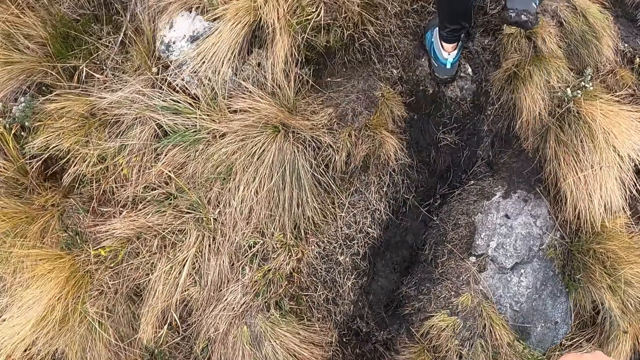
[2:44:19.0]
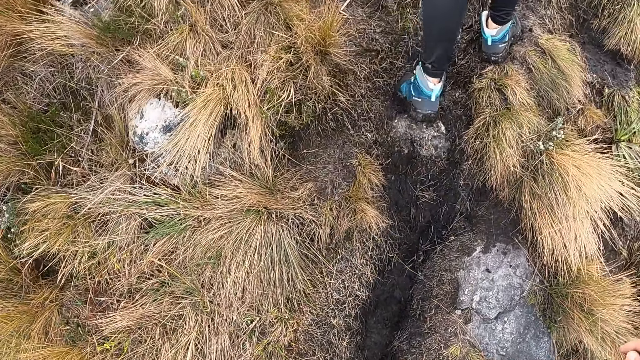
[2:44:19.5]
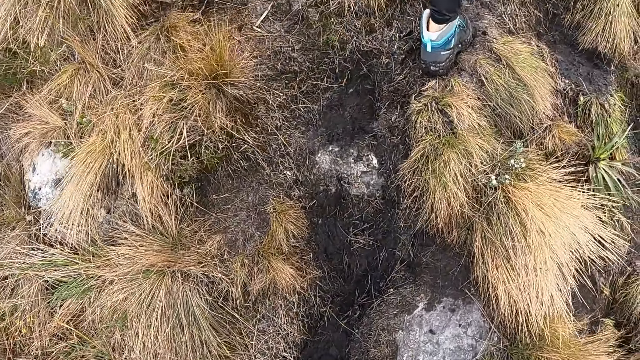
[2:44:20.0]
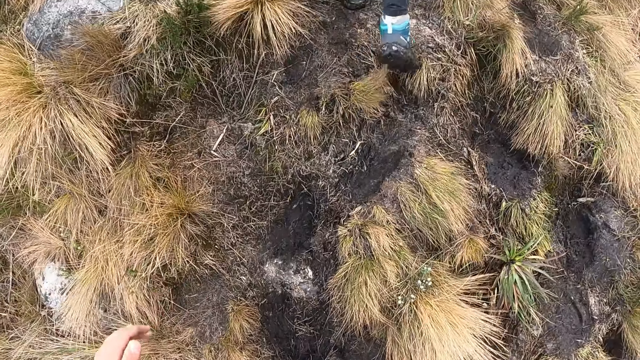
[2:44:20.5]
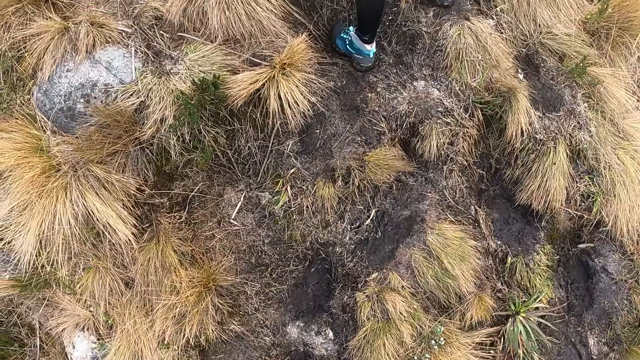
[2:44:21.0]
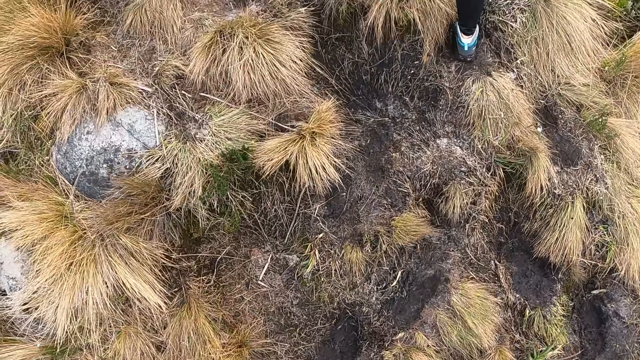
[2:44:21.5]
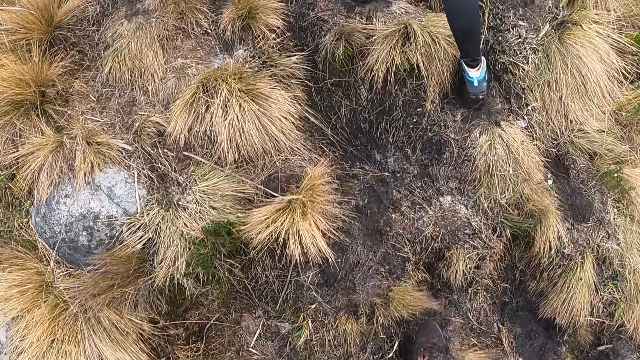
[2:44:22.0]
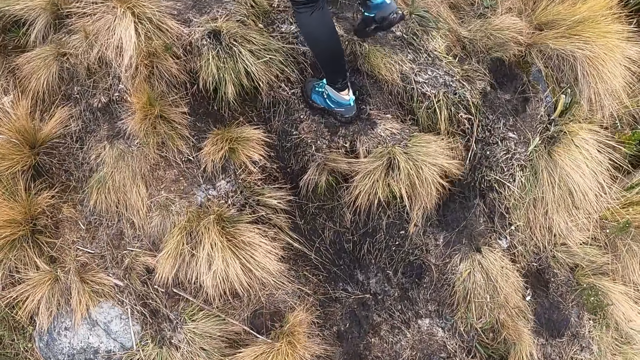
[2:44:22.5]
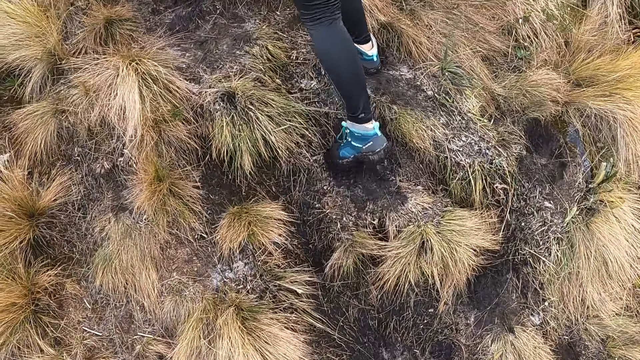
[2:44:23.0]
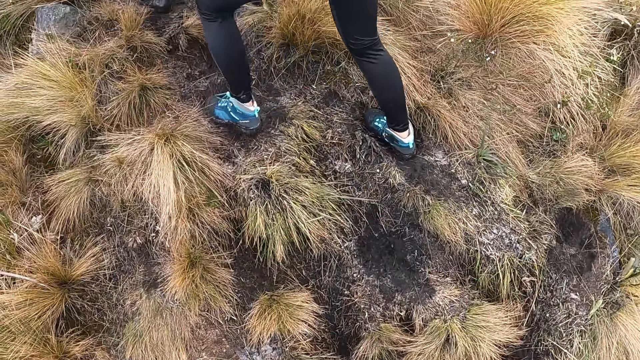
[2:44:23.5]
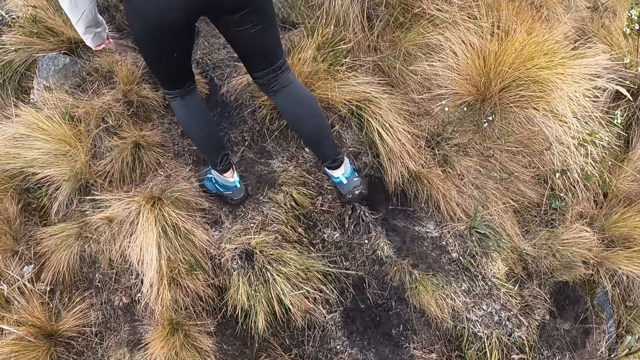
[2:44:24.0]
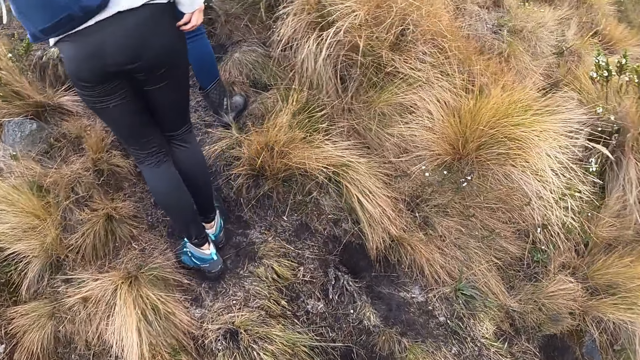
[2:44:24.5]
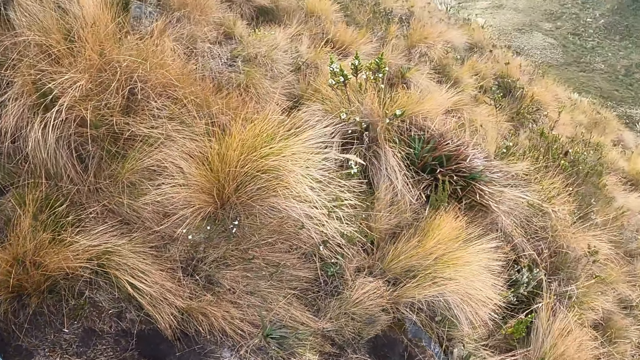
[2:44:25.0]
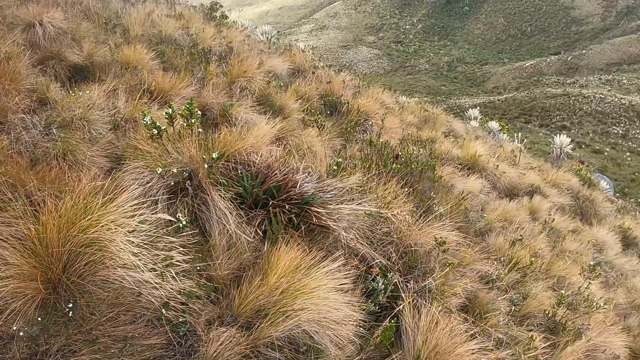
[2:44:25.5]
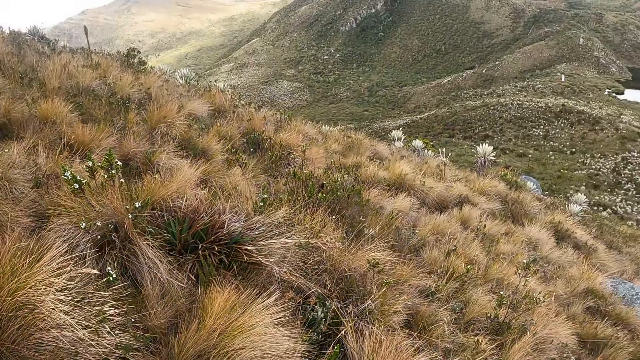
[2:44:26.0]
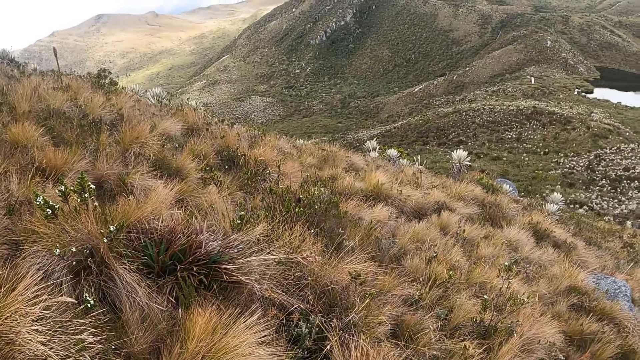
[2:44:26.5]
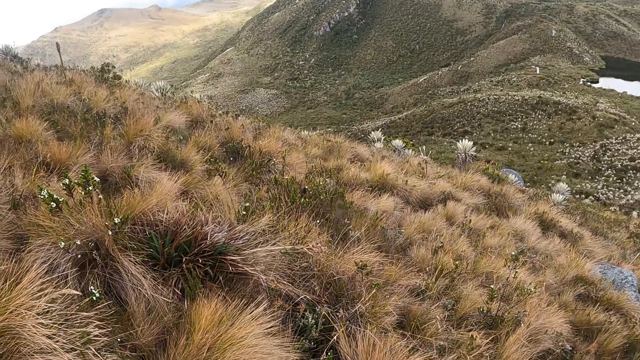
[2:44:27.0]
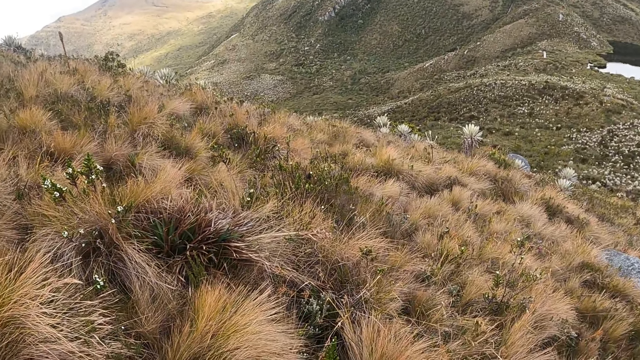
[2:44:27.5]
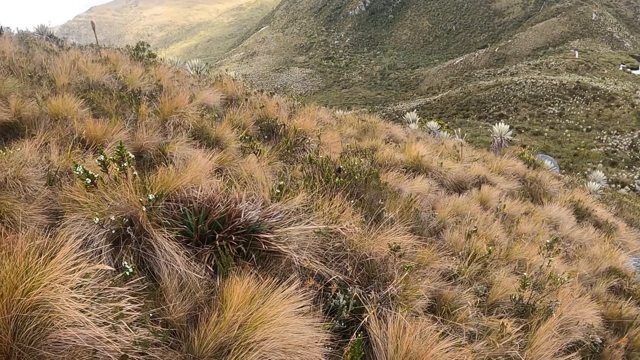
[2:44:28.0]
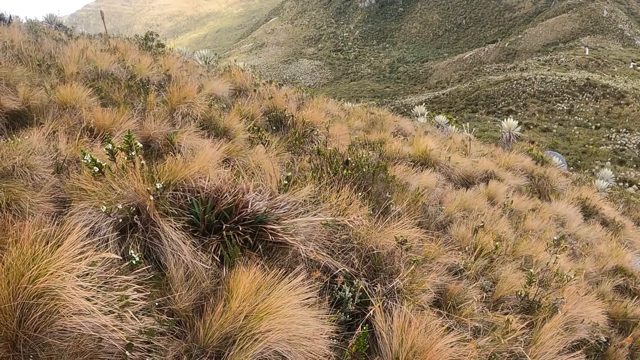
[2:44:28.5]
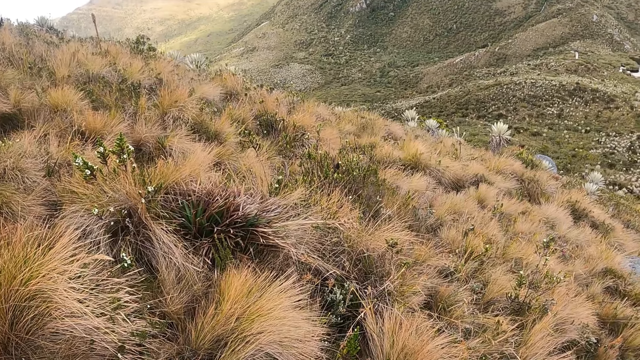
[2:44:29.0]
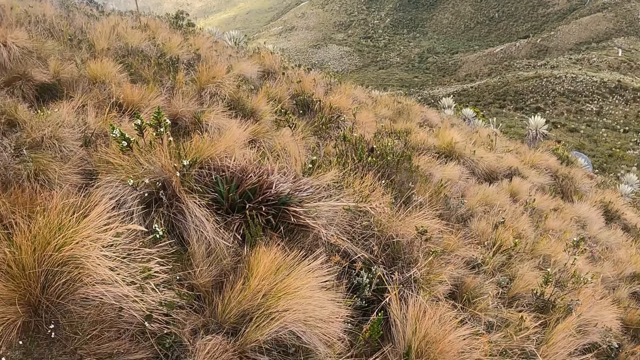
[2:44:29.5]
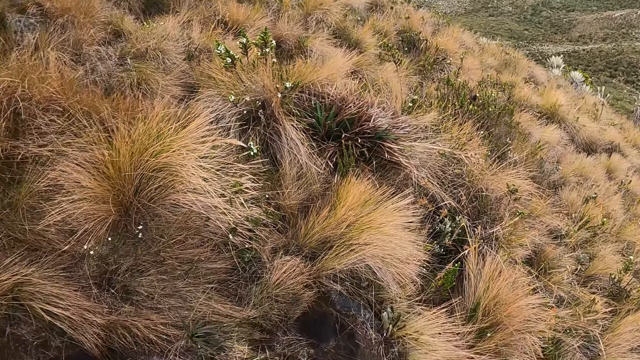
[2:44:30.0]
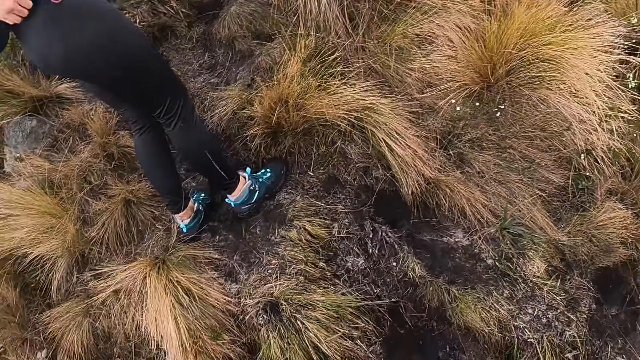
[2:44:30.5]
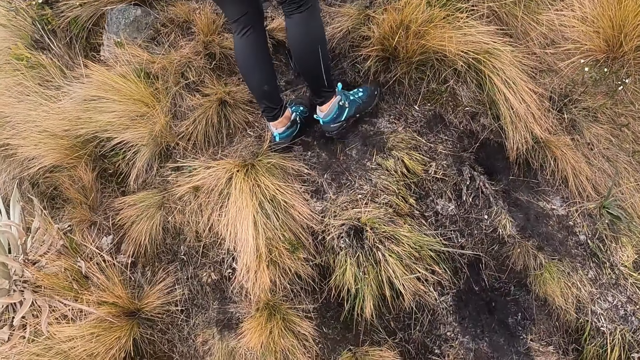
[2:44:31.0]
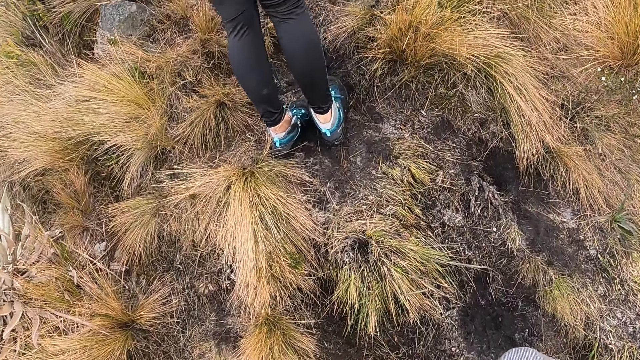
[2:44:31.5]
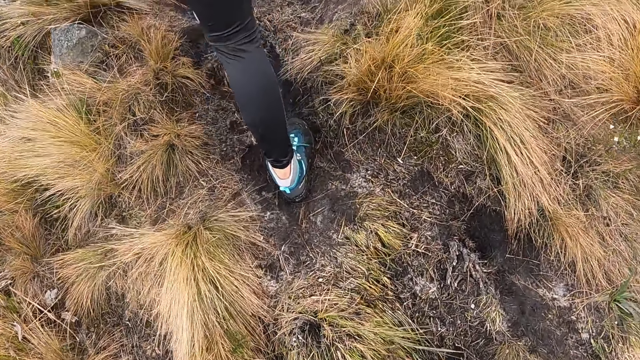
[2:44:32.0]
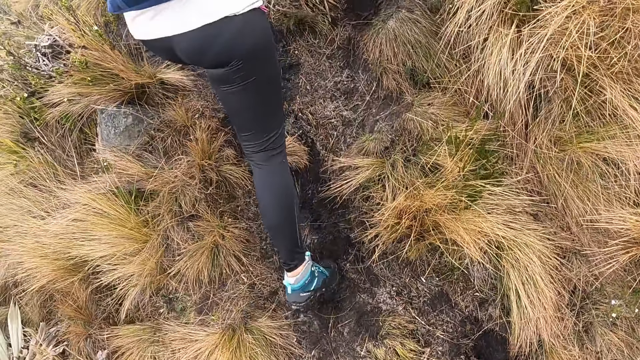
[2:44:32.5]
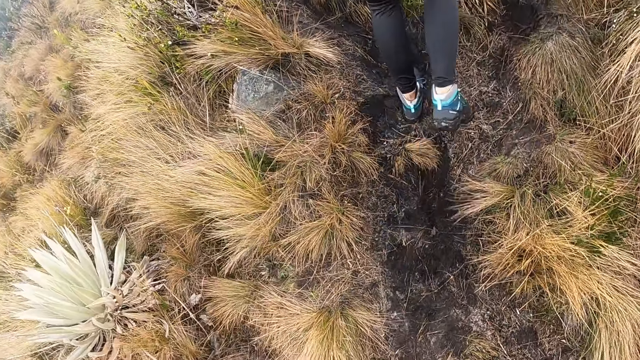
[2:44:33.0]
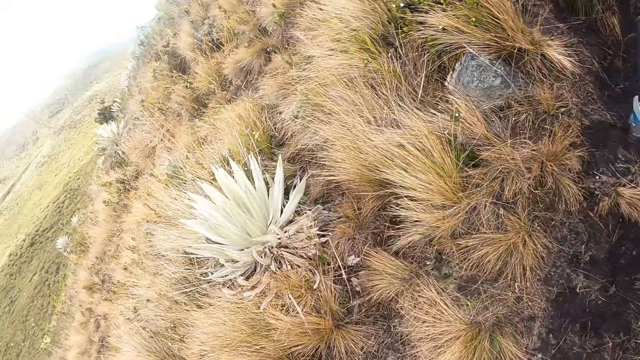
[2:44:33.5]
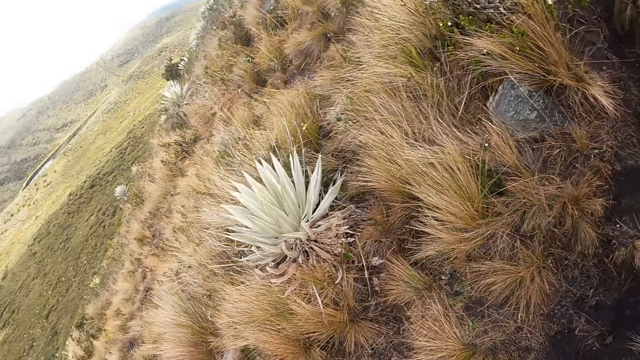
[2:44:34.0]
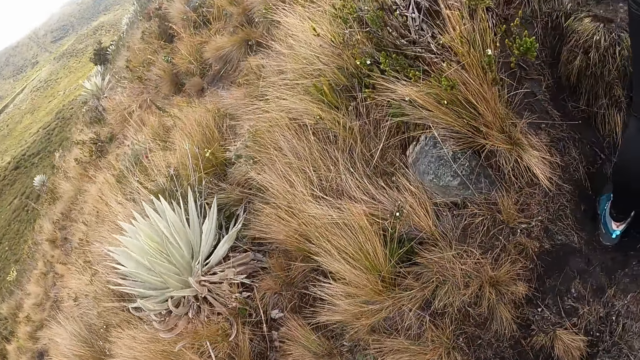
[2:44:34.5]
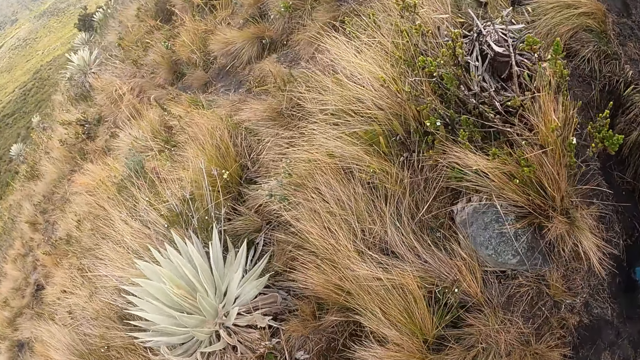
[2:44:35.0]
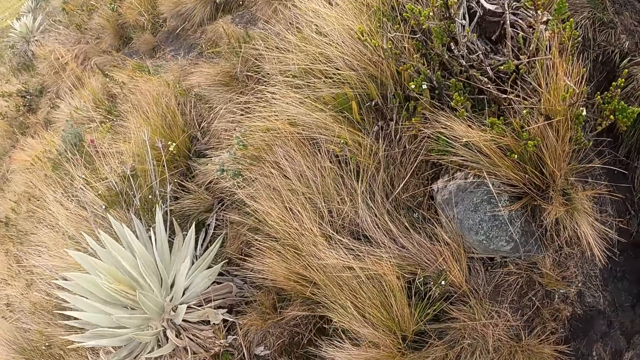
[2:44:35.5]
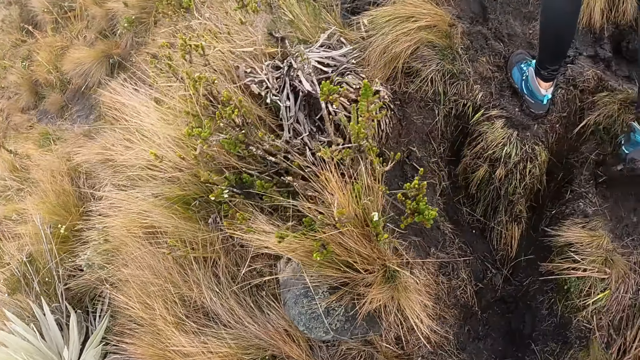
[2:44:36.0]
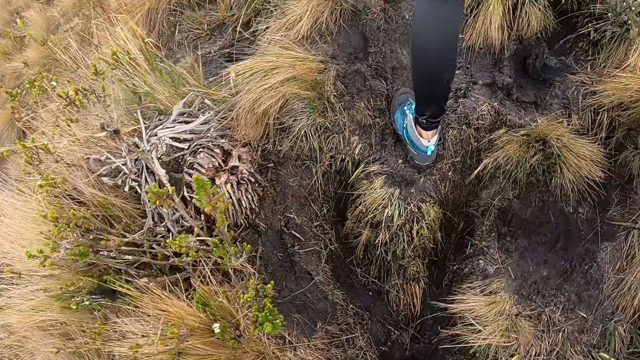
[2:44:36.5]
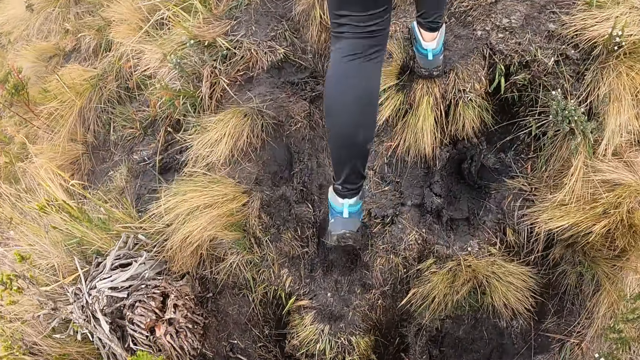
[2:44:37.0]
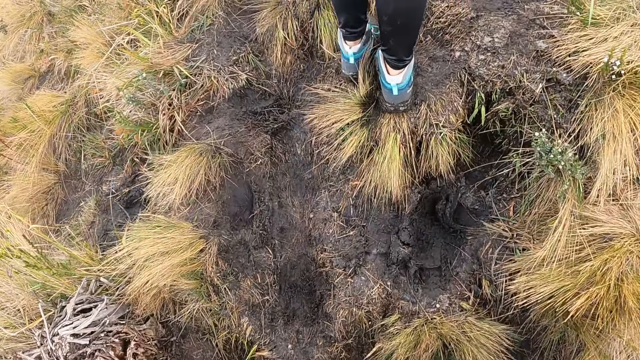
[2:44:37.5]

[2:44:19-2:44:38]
The camera wearer looks around. They walk on the path.

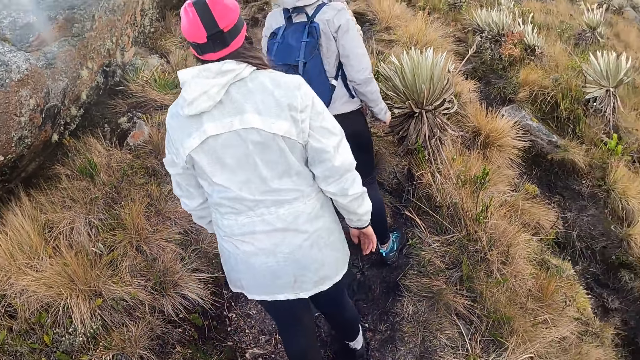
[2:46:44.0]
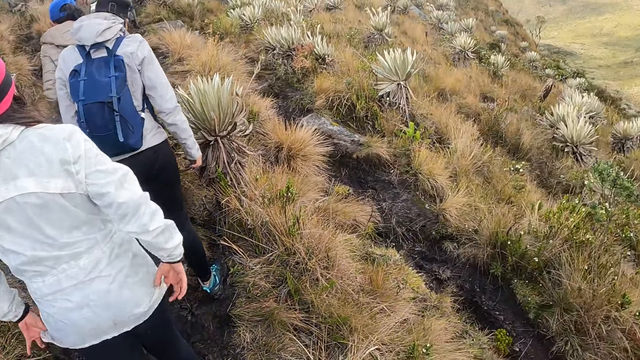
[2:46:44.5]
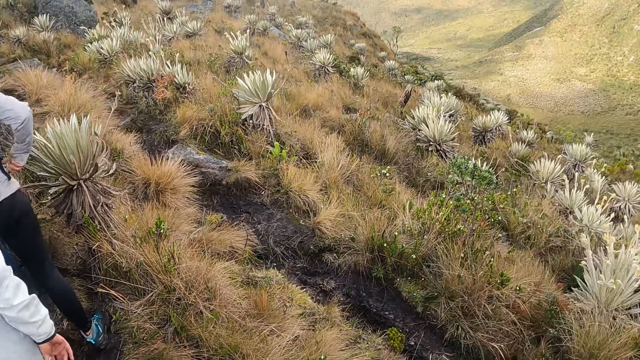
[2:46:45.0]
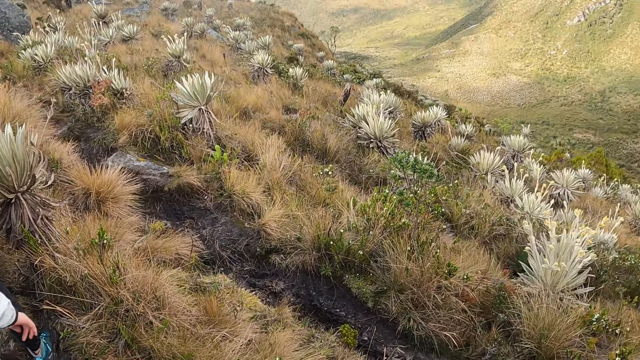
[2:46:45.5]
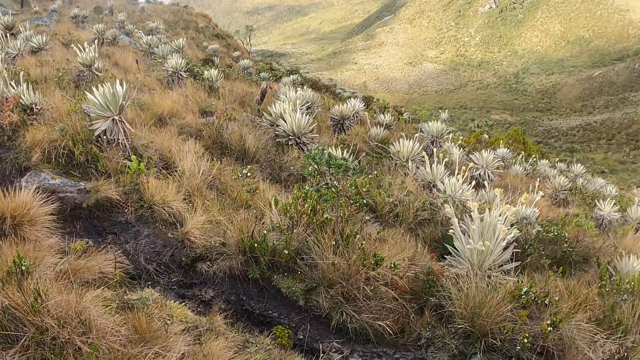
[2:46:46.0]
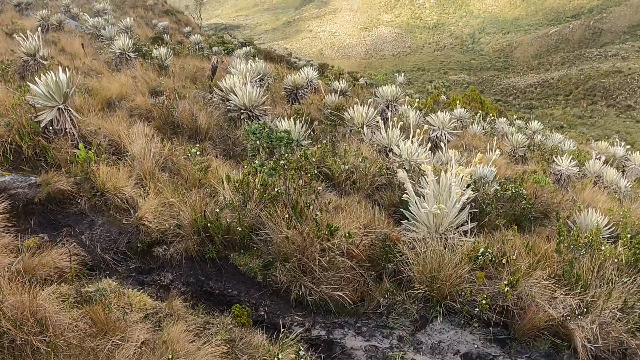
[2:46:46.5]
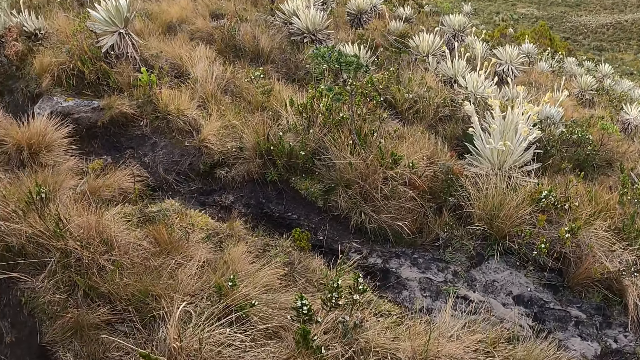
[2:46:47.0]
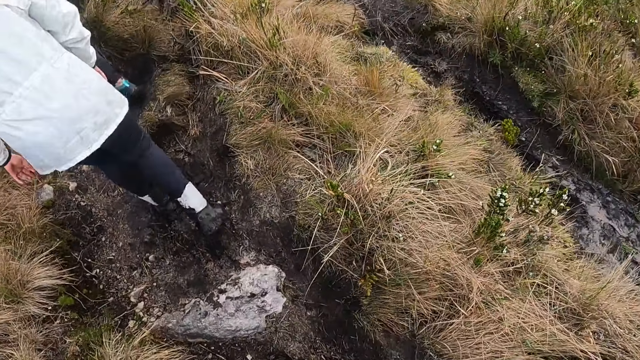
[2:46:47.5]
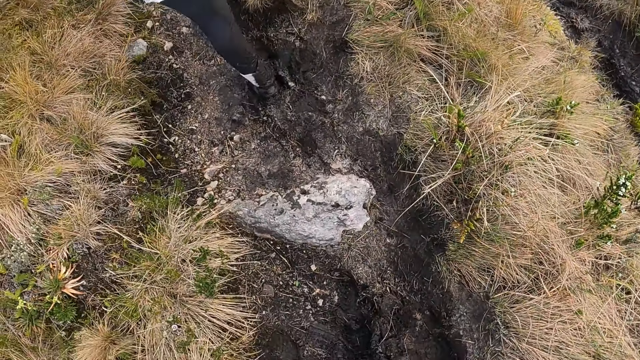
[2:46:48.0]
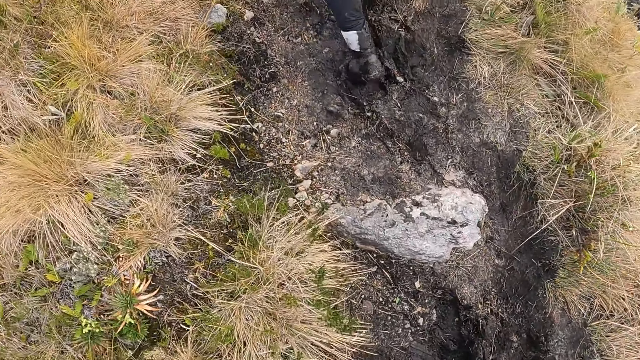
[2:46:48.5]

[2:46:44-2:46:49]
The camera wearer looks around.
